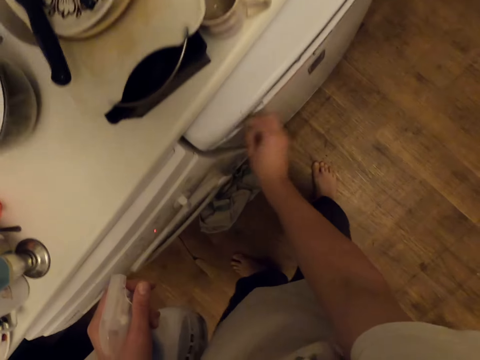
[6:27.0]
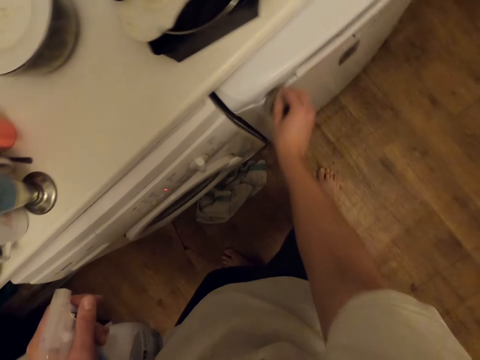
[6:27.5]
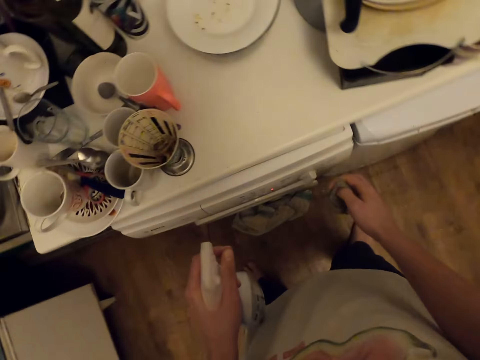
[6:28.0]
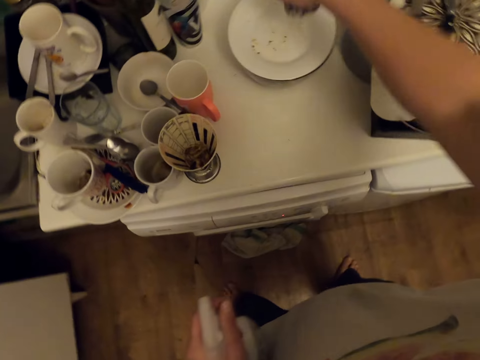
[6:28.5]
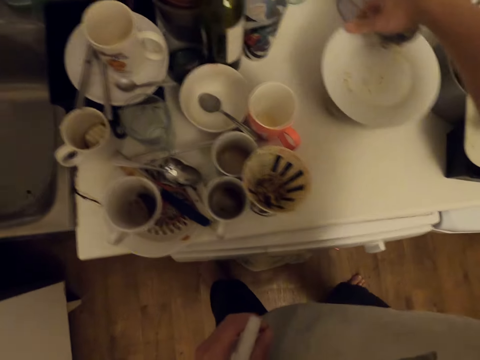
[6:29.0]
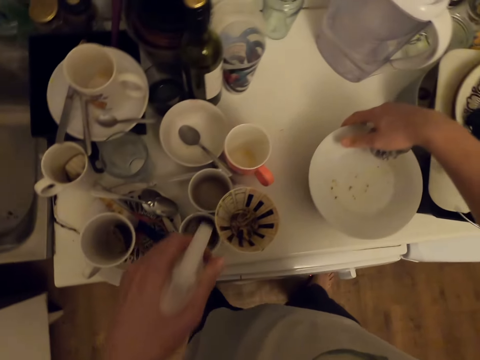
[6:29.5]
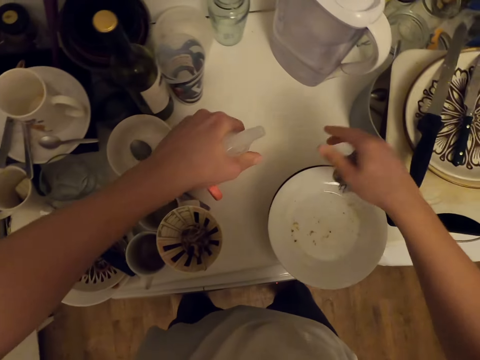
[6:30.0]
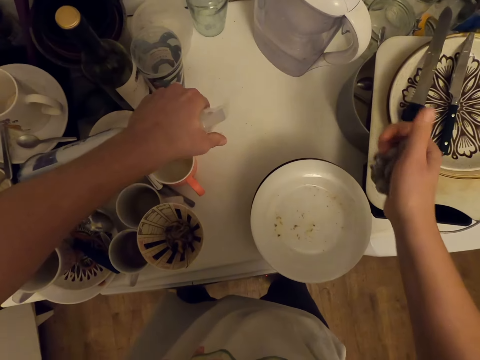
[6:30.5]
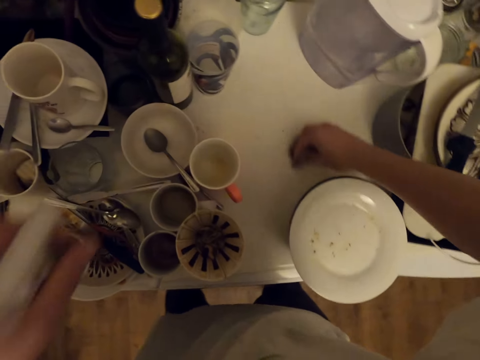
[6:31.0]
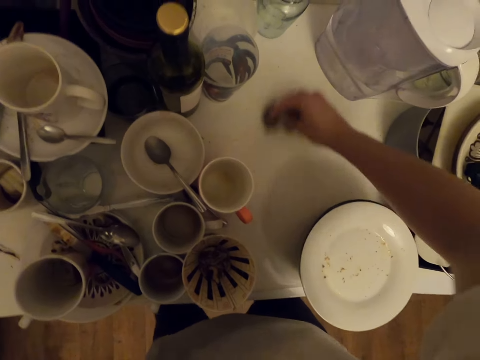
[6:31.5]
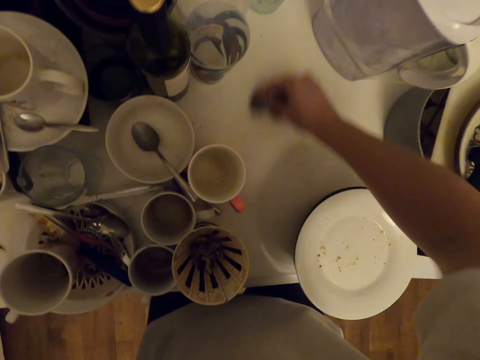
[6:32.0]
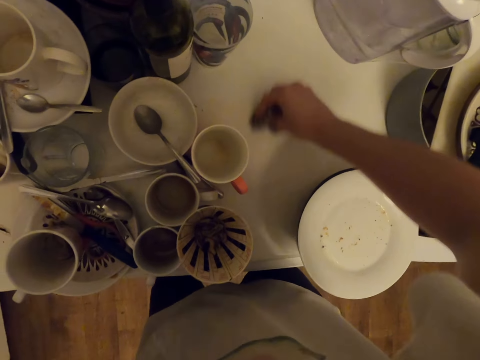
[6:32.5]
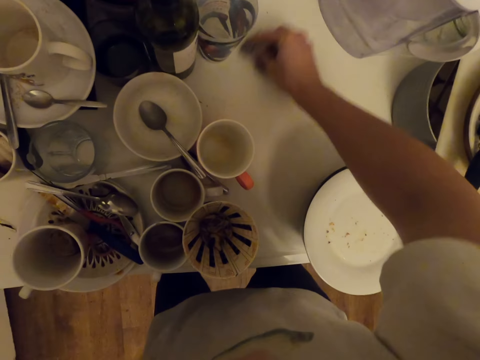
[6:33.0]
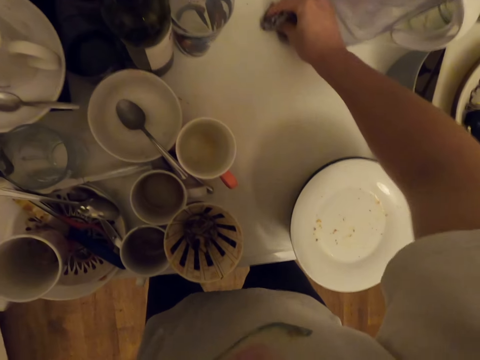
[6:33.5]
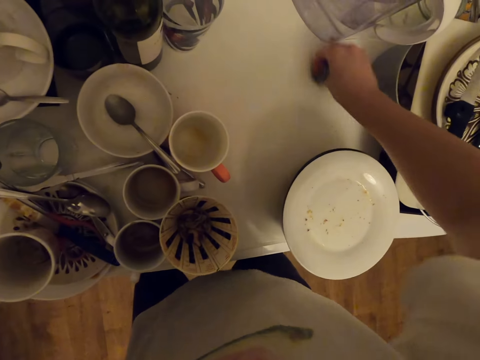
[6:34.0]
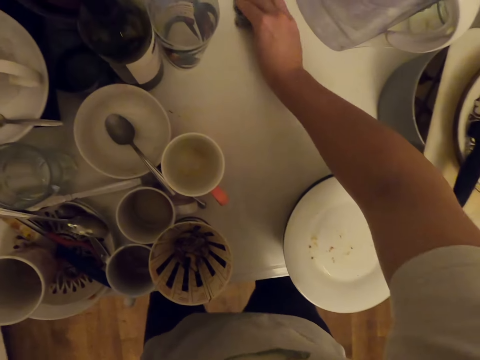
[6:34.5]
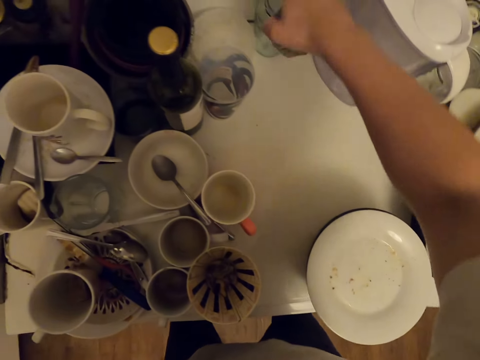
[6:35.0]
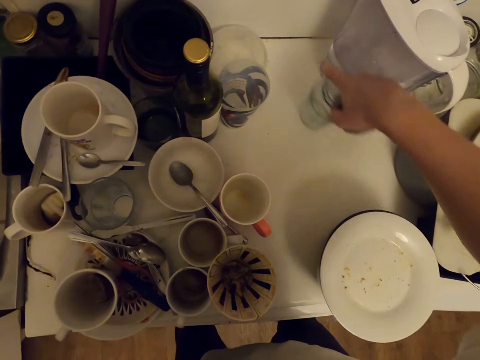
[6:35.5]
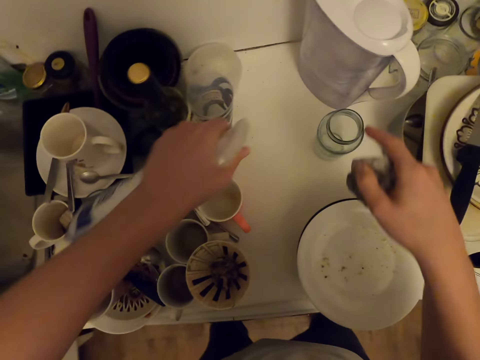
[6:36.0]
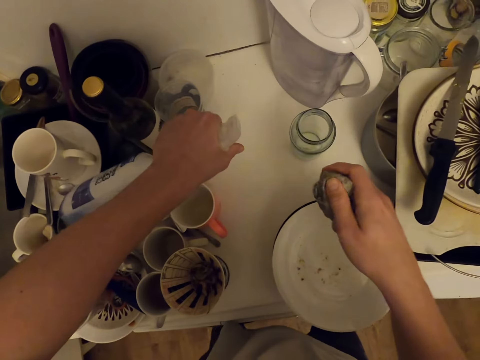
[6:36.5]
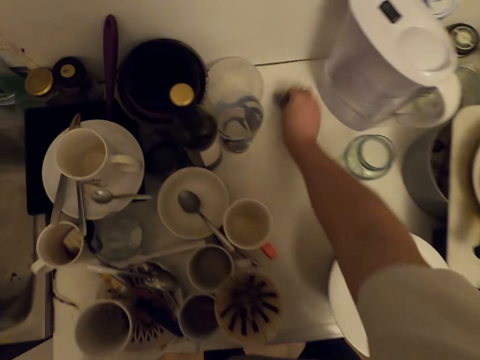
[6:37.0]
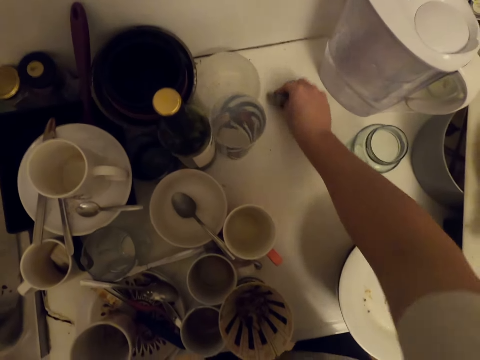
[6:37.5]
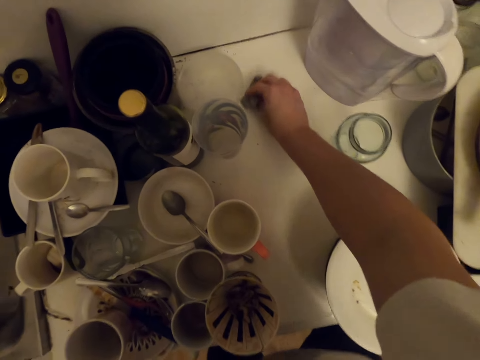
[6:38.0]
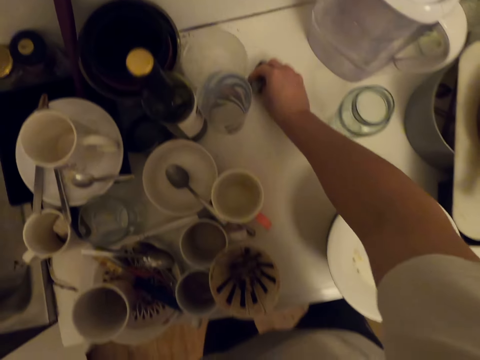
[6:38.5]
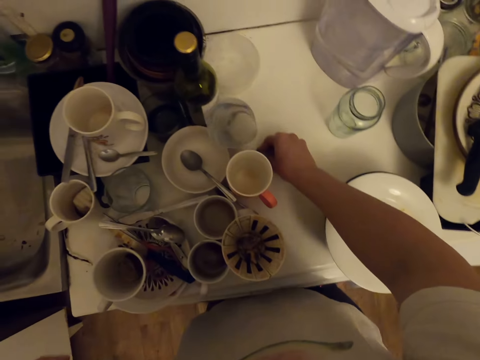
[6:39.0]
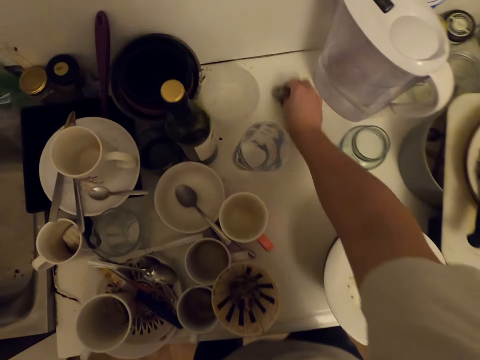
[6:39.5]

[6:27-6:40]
The camera wearer moves the plates. They apply the window rinse on top of the dry cleaner. They clean the dry cleaner with a towel. They move a jar. They apply the window rinse on top of the dry cleaner. They clean the dry cleaner with the towel.

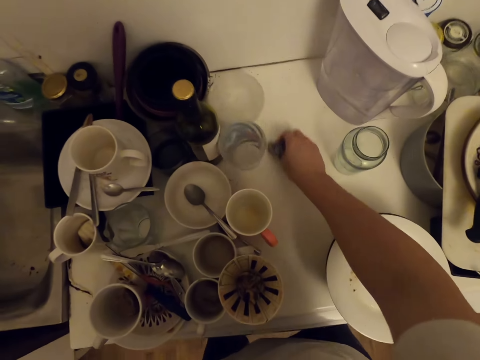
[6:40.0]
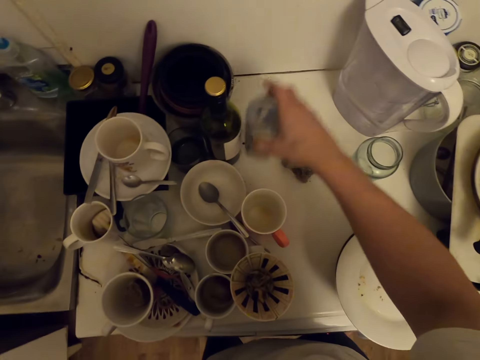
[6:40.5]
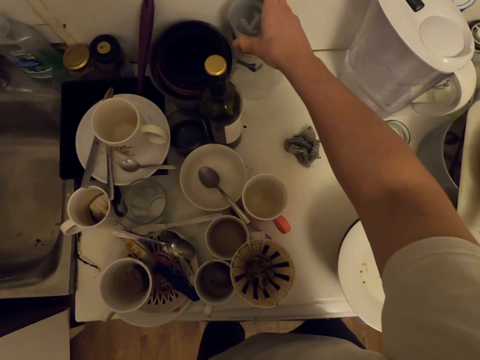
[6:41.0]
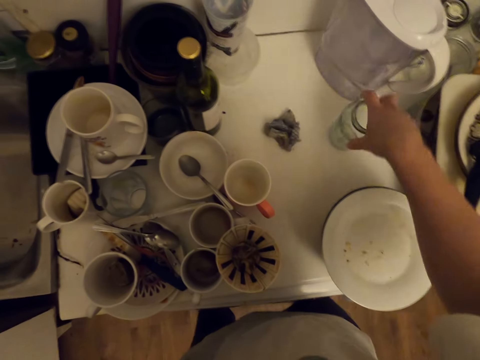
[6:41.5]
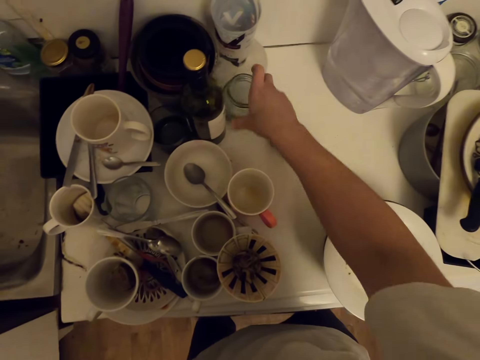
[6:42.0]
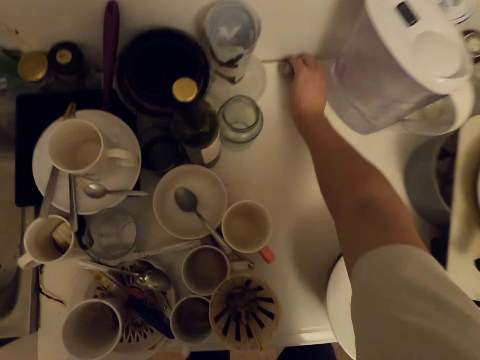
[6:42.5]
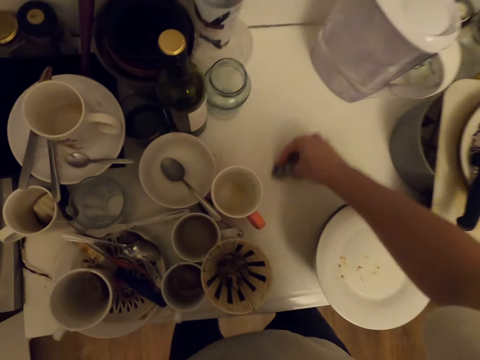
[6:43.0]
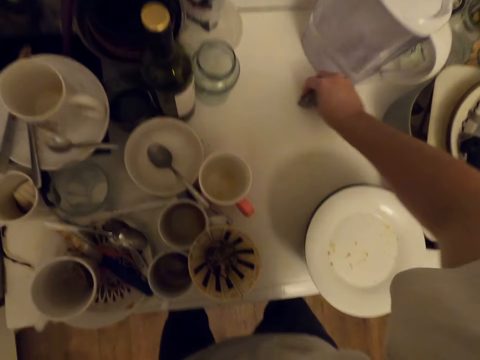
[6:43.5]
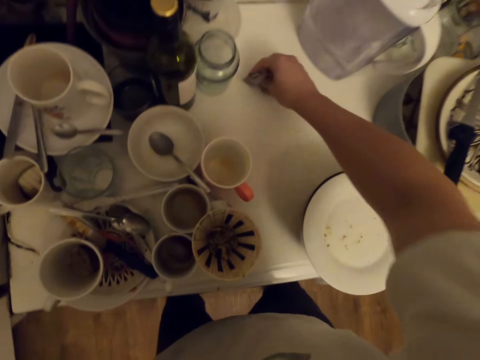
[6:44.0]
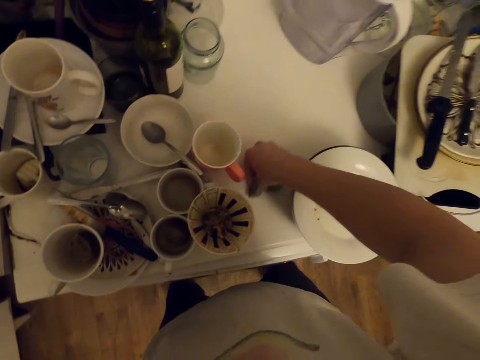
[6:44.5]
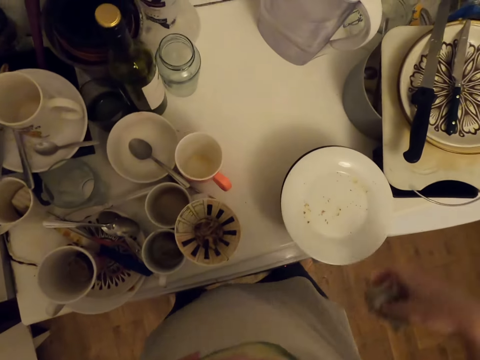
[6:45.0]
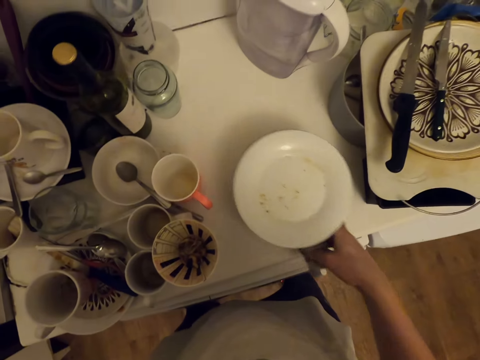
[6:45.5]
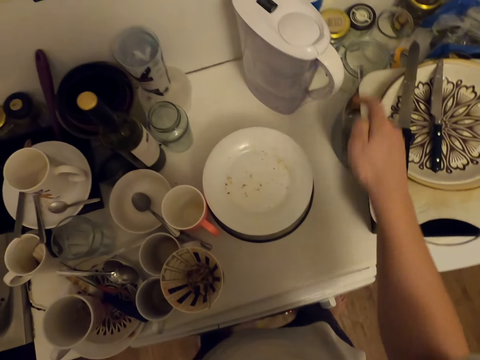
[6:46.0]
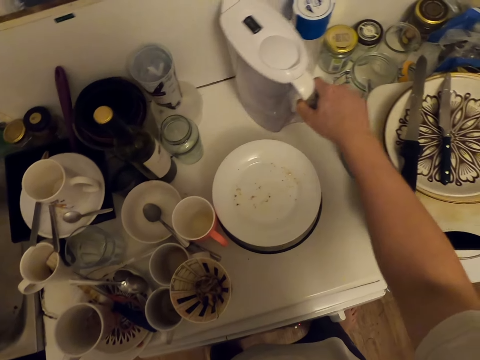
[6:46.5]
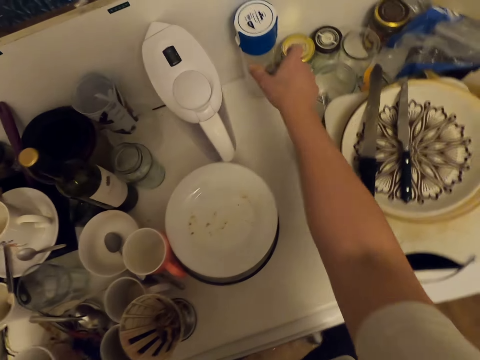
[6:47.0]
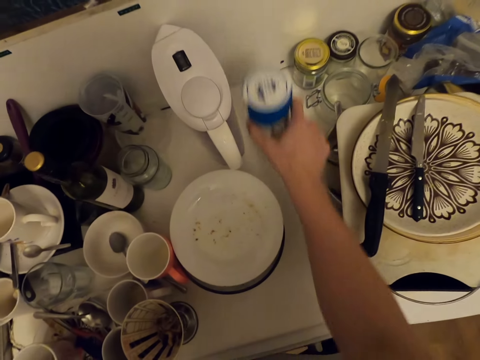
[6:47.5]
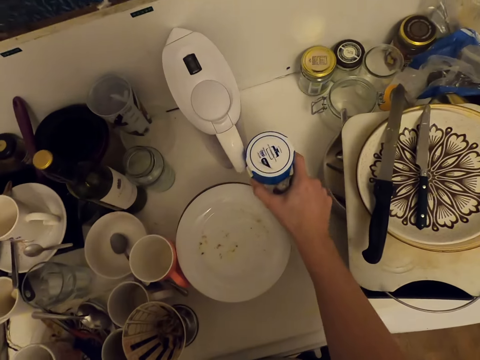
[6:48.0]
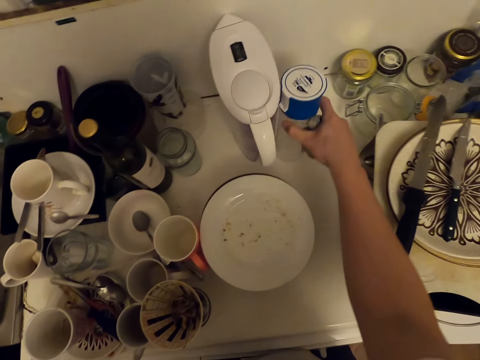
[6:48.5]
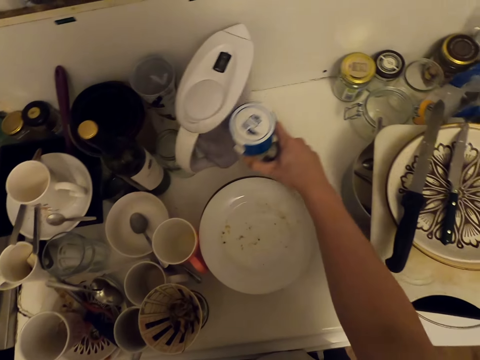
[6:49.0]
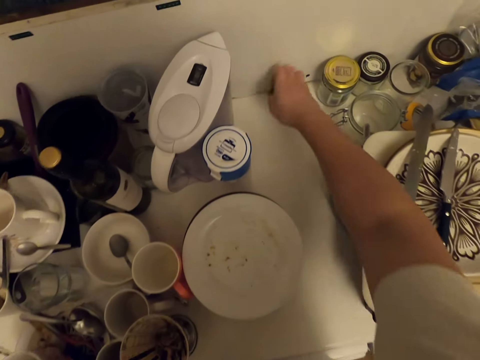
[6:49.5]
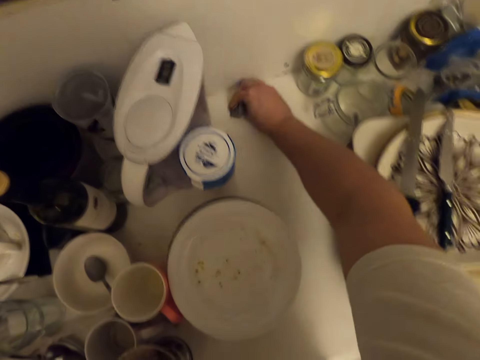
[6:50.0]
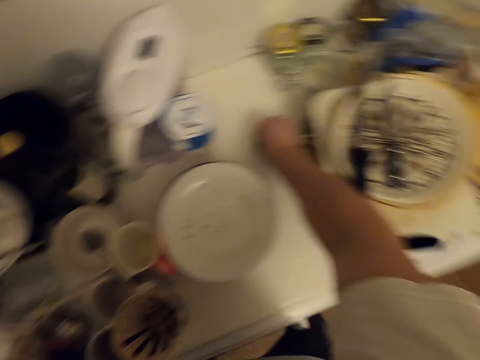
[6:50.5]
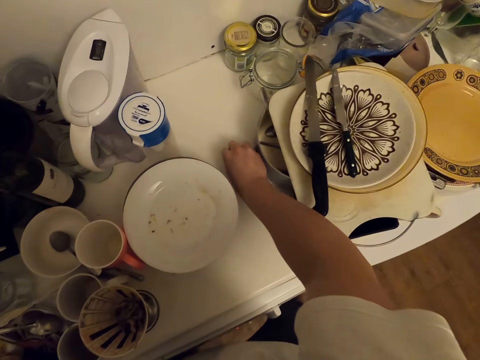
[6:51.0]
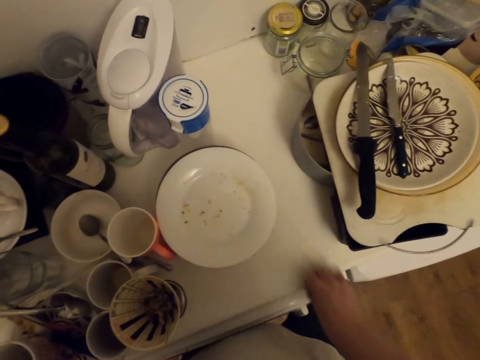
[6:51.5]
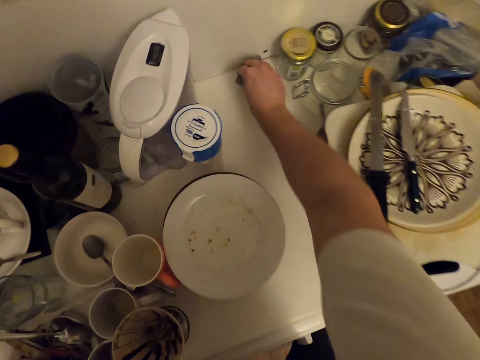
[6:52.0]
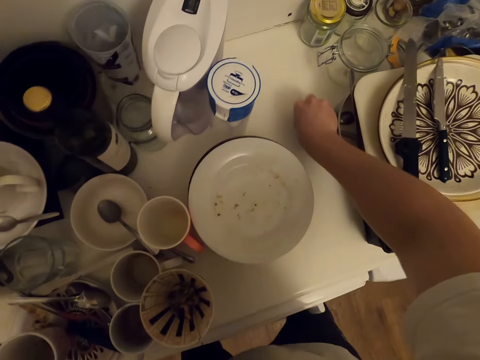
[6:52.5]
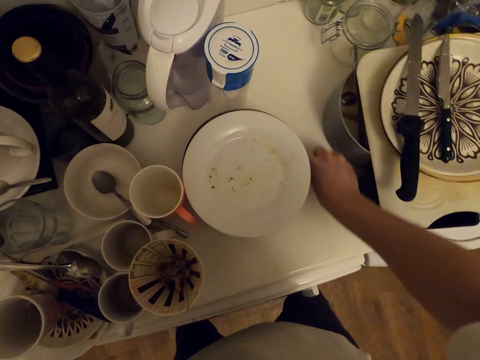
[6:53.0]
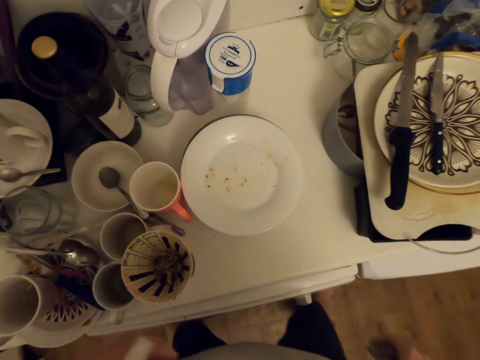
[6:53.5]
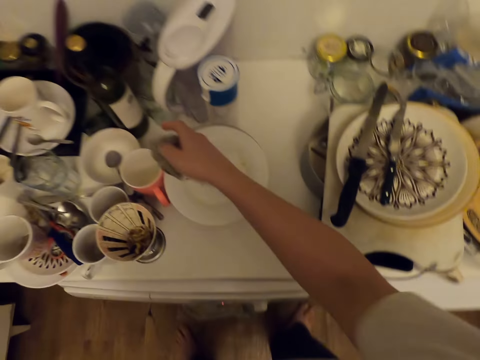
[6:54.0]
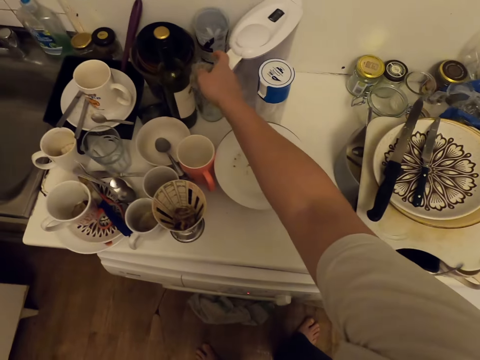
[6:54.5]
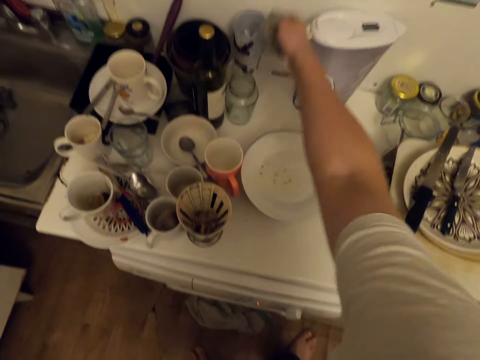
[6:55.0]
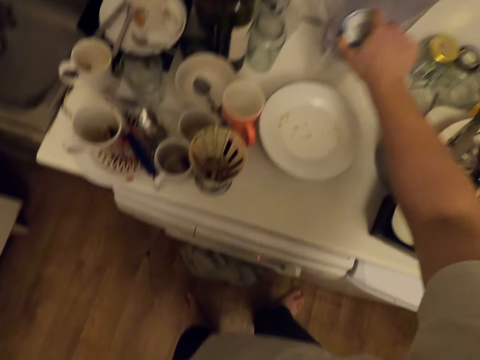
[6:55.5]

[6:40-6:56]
The camera wearer picks up something. They arrange the utensils from the dry cleaner. They drop something. They move a jar. They pick up a cloth. They clean the dry cleaner with a towel. They arrange the plate from the dry cleaner. They arrange the utensils from the dry cleaner. They move a kettle. They move a tin. They clean the dry cleaner with the towel. They move the kettle.
